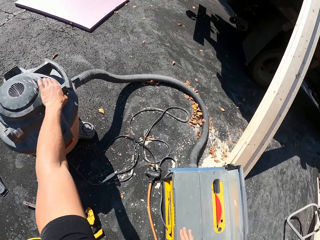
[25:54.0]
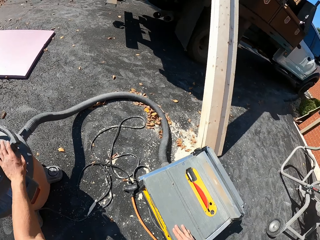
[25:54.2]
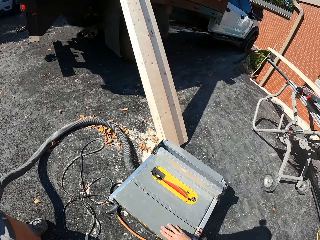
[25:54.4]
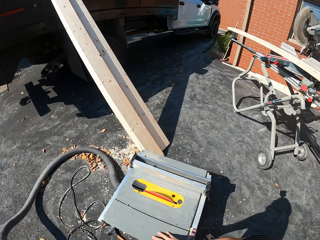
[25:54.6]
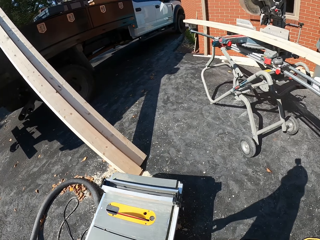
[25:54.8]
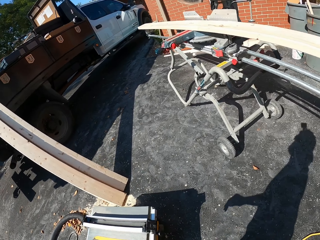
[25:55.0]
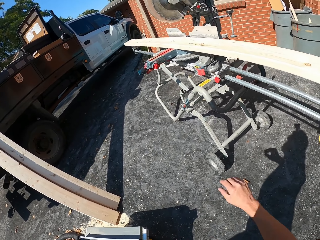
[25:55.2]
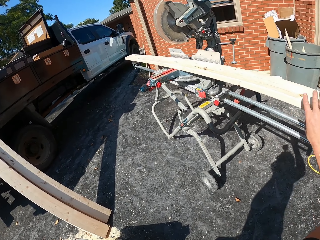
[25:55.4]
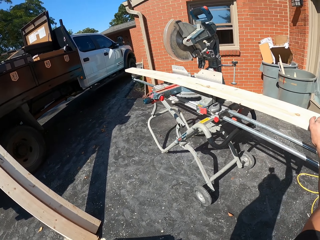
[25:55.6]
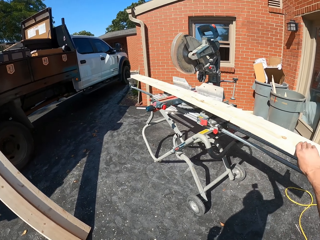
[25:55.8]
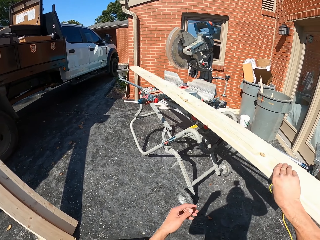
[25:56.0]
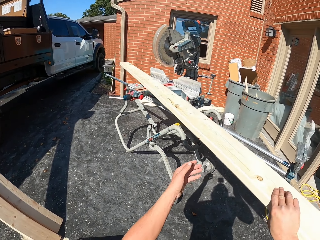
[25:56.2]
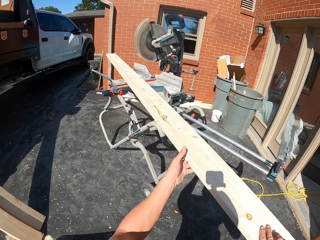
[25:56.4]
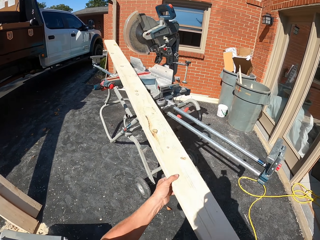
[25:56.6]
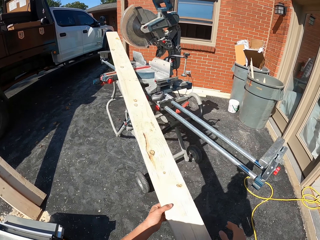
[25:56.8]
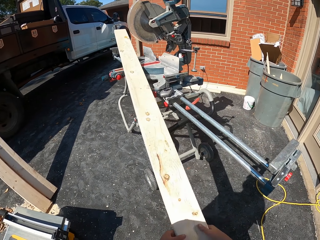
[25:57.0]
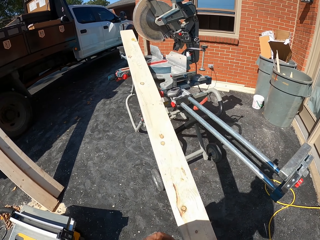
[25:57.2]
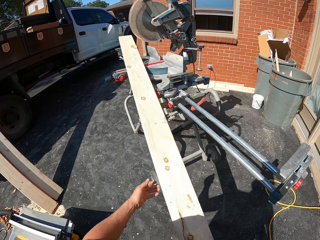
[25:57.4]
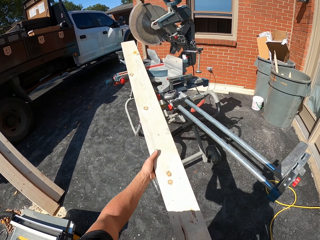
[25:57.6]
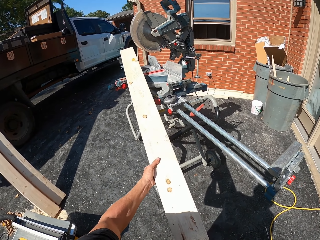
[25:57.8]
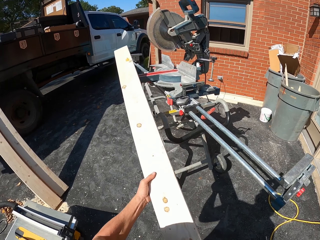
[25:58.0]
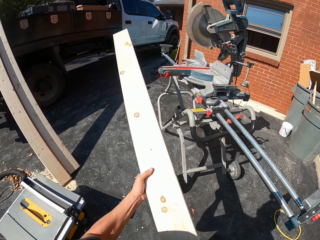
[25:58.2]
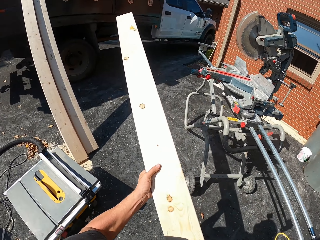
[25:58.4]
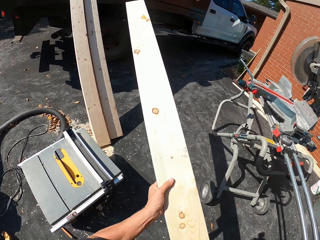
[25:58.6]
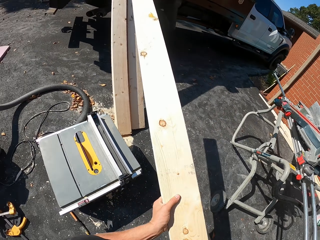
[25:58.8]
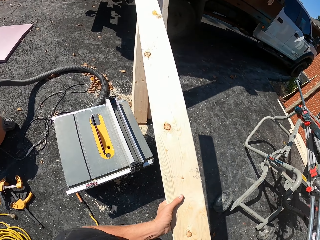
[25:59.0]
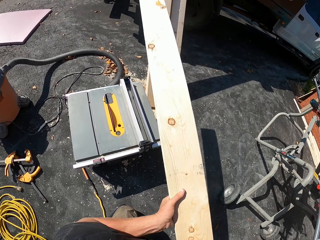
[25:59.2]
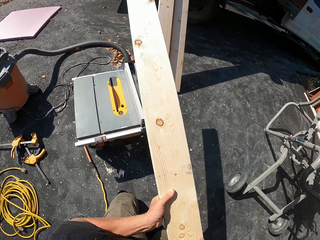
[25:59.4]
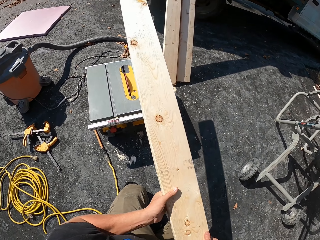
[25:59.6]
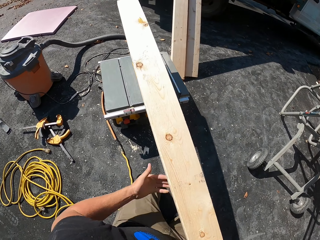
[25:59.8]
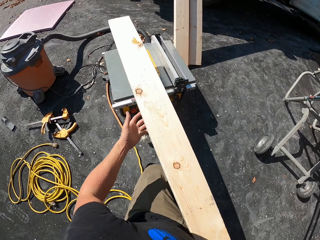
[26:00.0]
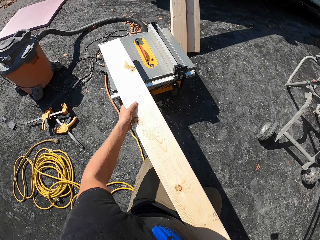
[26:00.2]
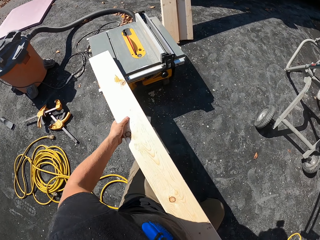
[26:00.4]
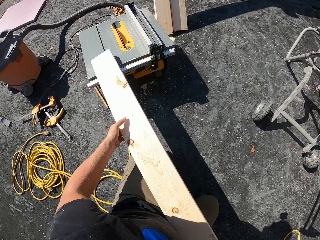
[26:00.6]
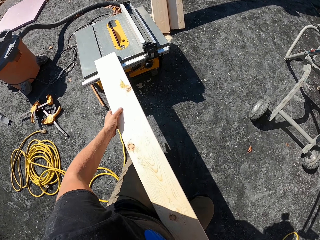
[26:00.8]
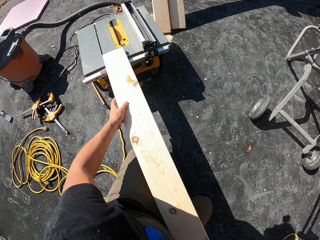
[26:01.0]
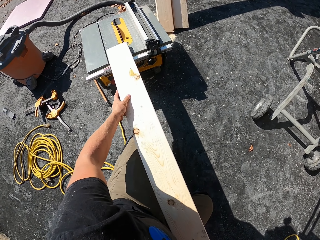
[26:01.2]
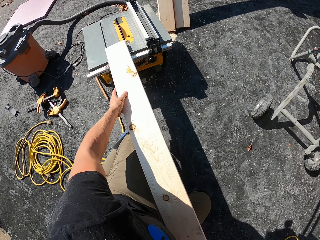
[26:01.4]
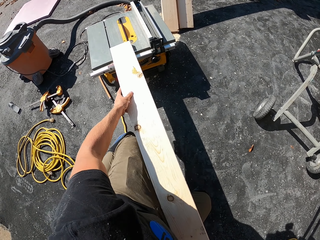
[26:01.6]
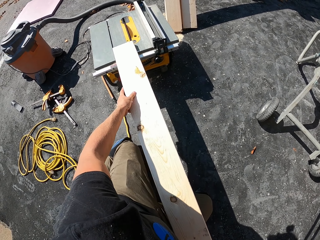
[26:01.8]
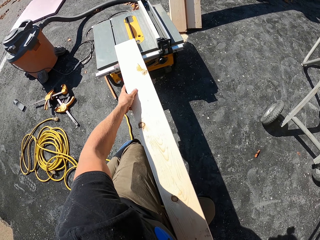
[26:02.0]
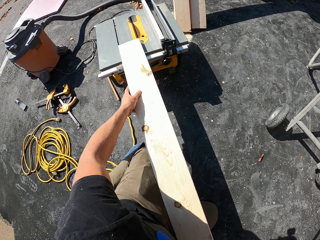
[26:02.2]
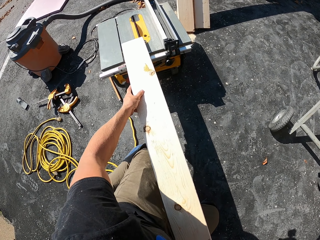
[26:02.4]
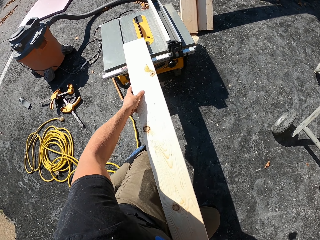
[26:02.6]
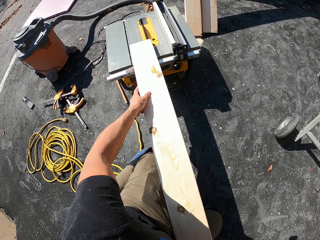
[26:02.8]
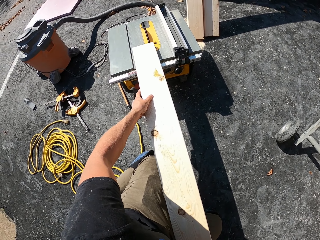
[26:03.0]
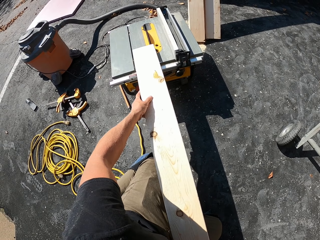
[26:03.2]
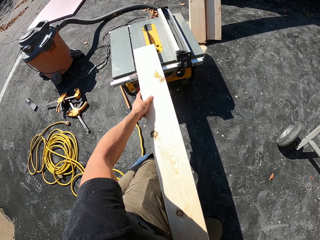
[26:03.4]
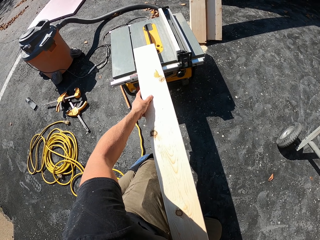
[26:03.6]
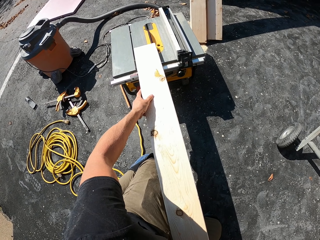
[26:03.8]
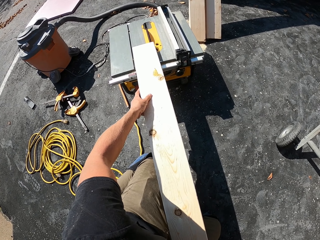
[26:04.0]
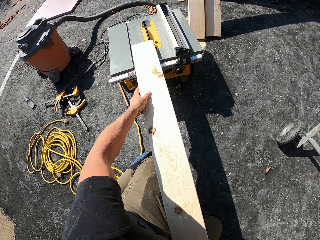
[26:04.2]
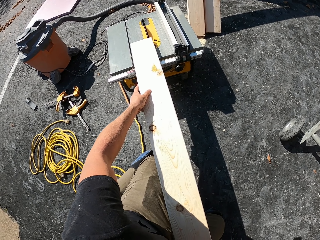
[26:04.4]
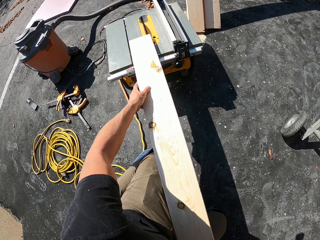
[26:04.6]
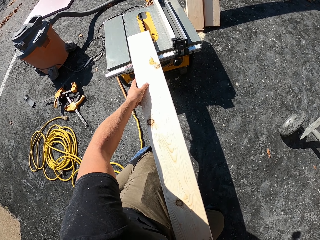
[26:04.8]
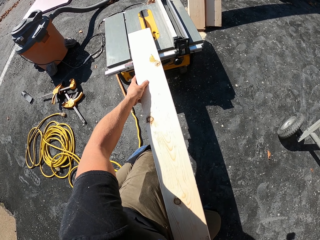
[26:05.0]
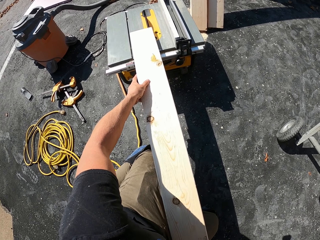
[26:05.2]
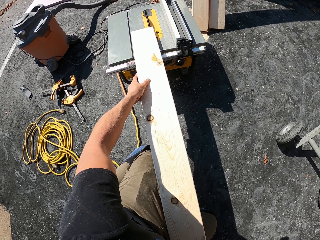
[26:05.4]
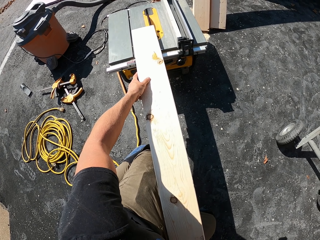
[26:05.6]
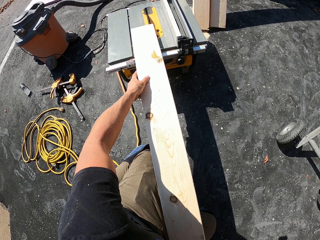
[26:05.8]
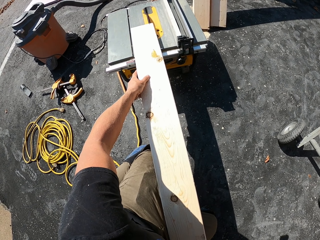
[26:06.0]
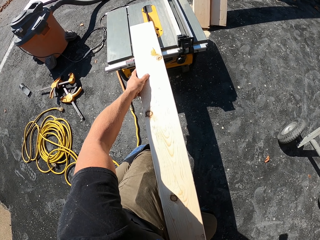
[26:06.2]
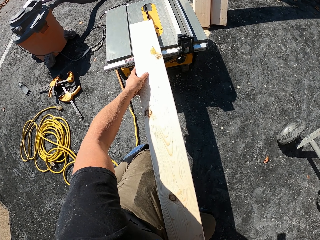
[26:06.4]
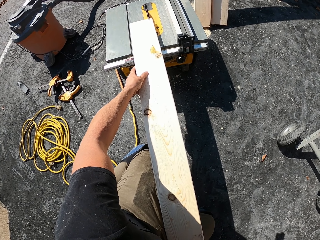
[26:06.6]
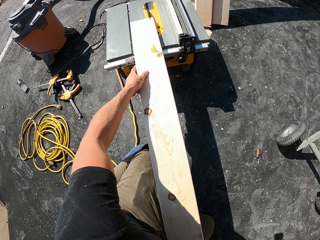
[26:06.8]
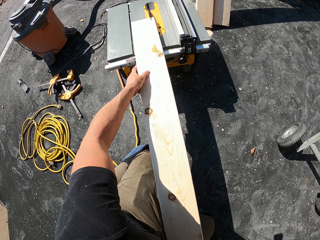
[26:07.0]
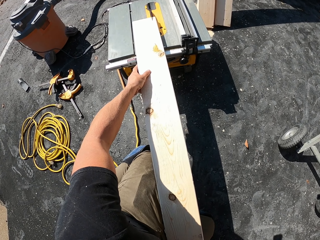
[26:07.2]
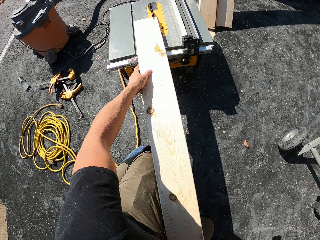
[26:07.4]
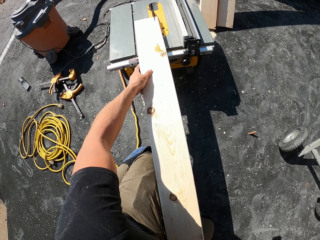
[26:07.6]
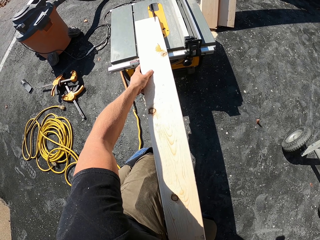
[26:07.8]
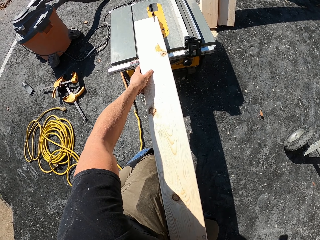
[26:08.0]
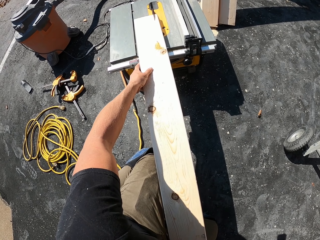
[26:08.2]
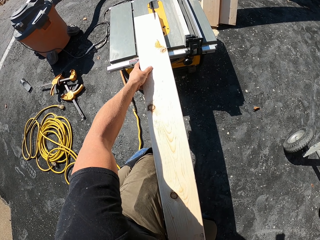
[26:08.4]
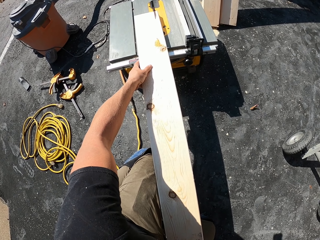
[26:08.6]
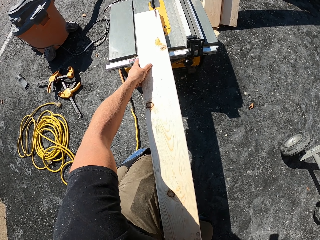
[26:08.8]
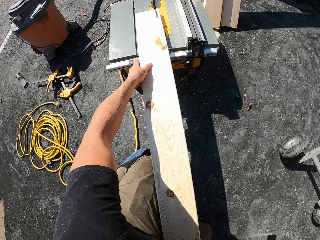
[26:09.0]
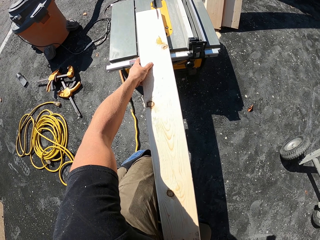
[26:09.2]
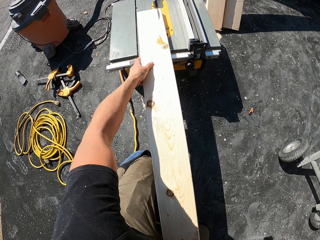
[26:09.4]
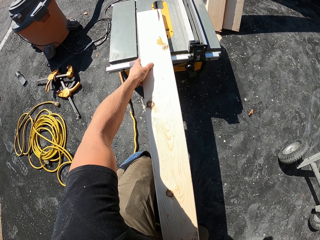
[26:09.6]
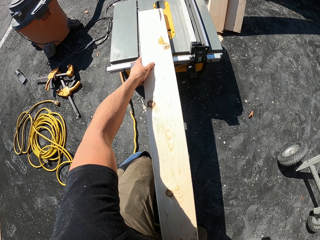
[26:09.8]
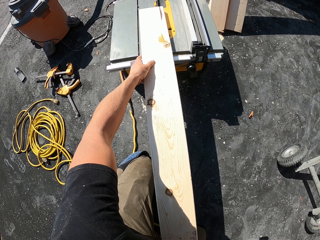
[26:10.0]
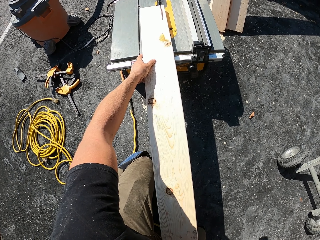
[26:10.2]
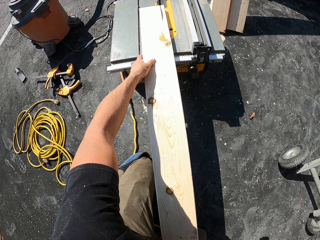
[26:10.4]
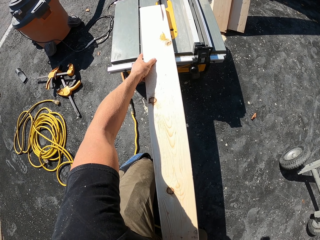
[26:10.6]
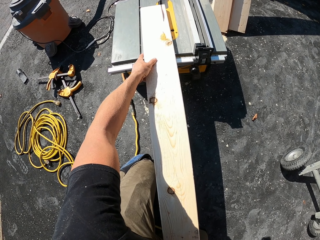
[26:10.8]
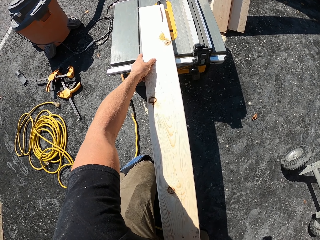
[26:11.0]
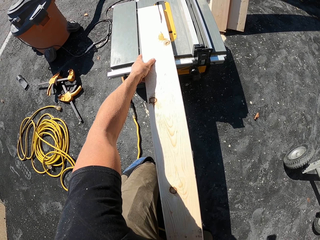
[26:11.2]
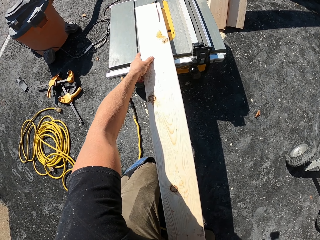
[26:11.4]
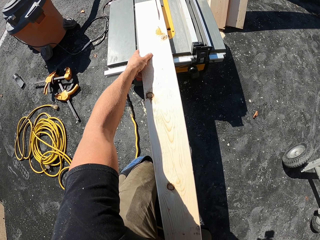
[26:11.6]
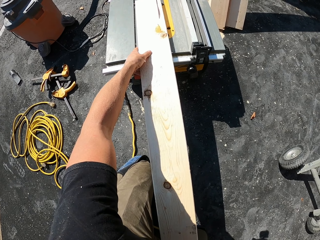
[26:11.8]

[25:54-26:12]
The camera wearer touches the dust collector. They move around and turn around. They pull timber. They pick up wood on the table wood cutter. They cut the timber with the table saw. They hold the wood on the table wood cutter. They push the wood on the table wood cutter. They cut the wood with the table wood cutter.

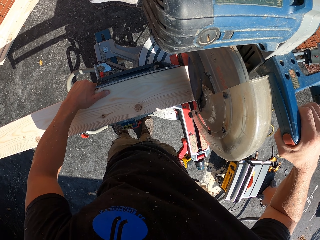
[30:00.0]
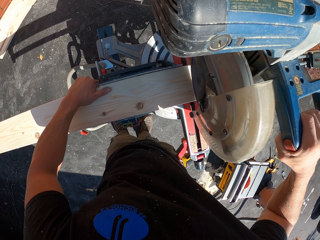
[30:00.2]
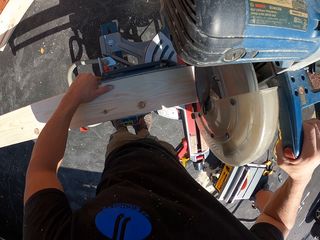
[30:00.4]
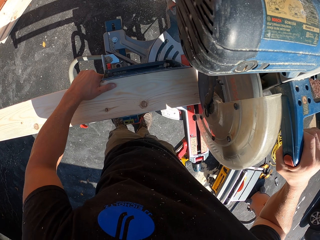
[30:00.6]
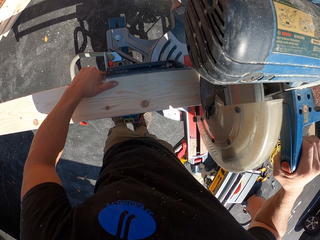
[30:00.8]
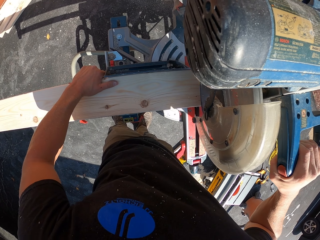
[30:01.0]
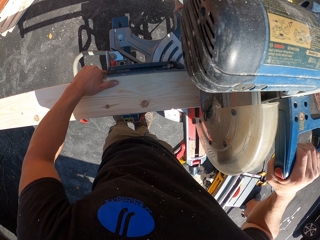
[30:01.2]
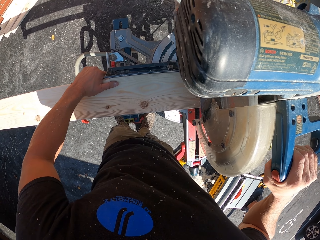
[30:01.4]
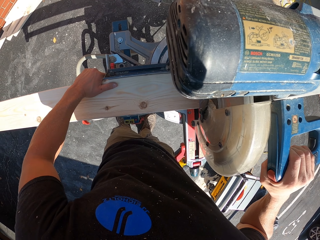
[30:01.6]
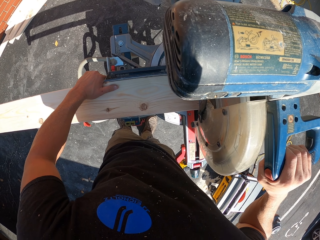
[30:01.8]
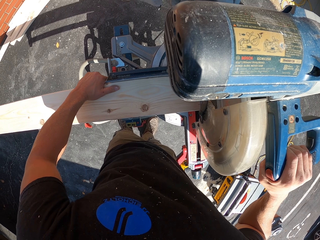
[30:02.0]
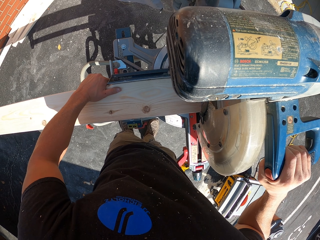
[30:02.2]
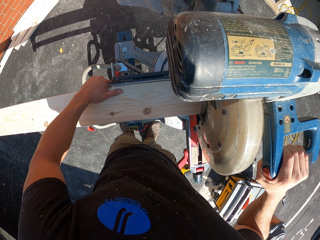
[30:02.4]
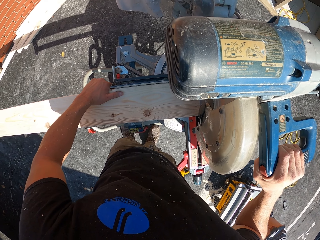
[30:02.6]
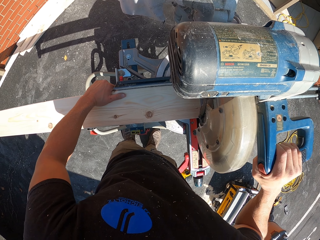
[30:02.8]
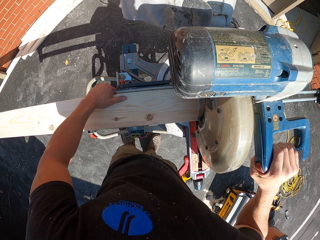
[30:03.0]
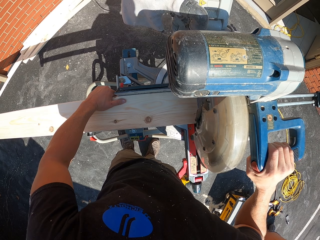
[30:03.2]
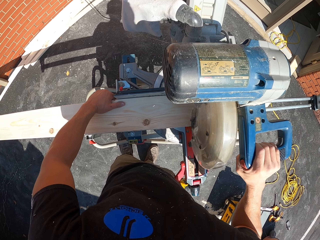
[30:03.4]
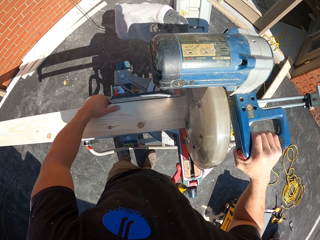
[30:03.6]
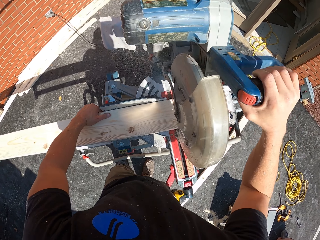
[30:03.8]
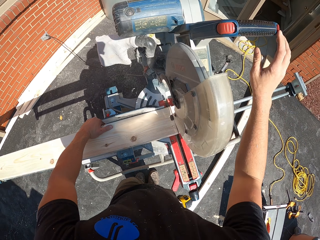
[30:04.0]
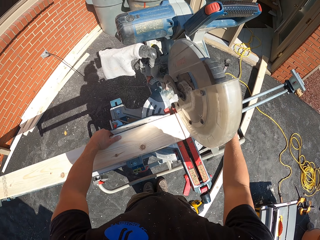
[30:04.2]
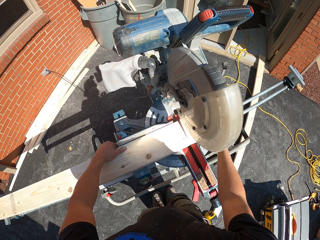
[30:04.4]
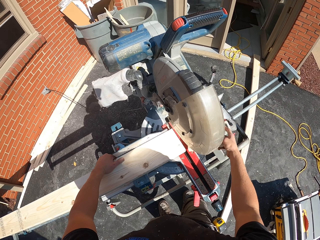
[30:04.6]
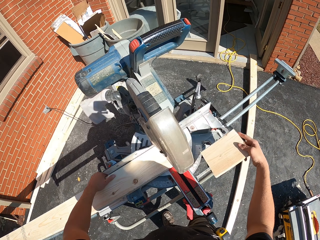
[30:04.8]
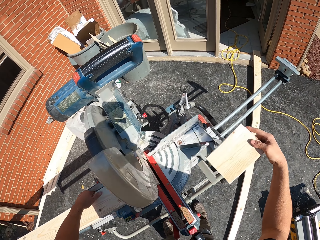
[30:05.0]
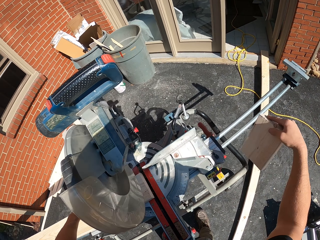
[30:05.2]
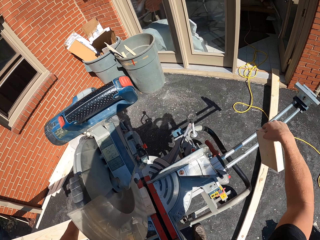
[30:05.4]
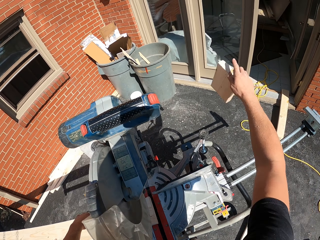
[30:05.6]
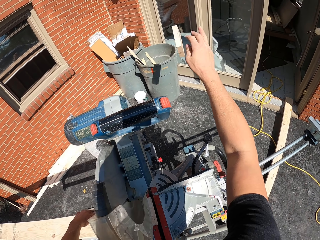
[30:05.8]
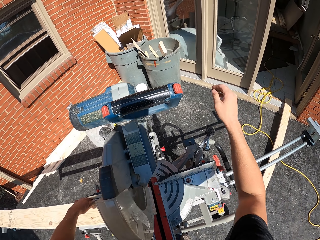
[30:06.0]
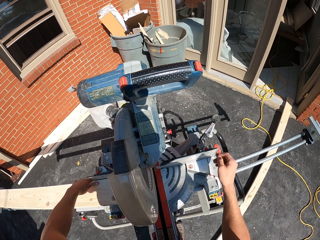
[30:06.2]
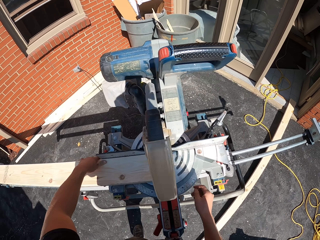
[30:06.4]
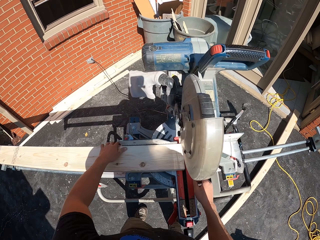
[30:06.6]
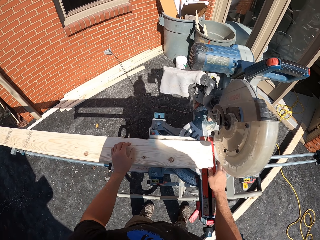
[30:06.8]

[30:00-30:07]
The camera wearer pushes down a radial saw arm. They cut wood using the radial saw. They remove a hand from the radial saw arm. They drop the piece of timber in the bin. They pick up wood and throw the wood in the bin.
